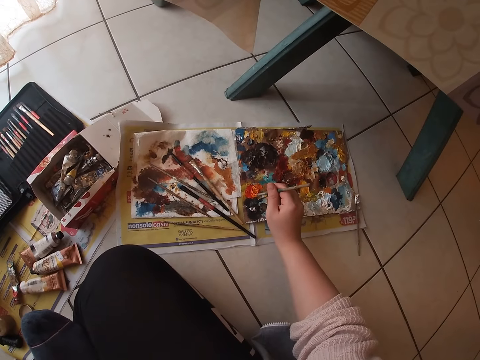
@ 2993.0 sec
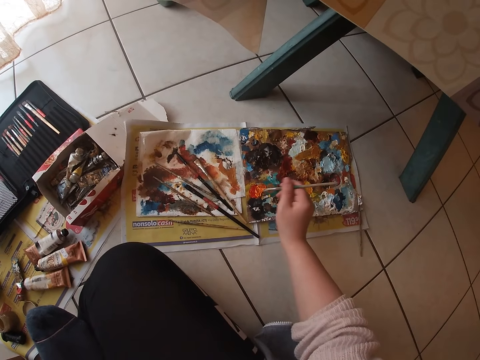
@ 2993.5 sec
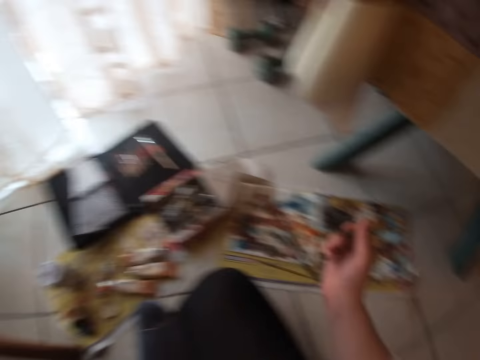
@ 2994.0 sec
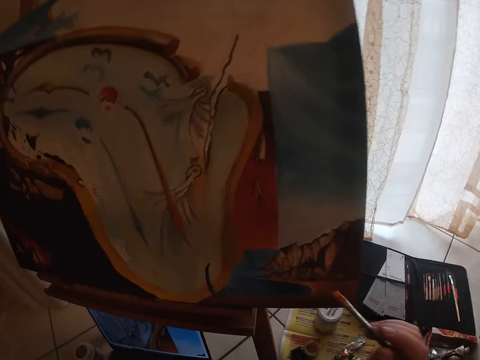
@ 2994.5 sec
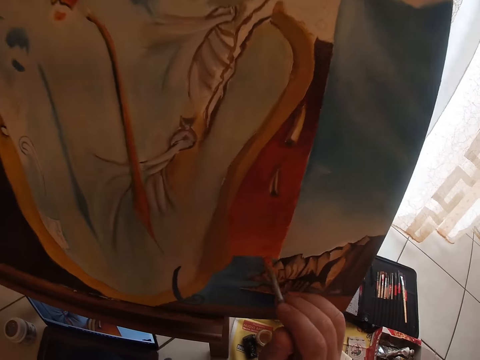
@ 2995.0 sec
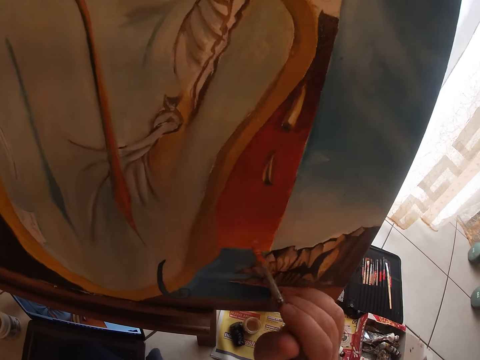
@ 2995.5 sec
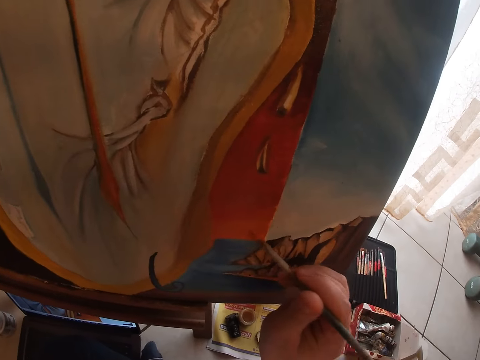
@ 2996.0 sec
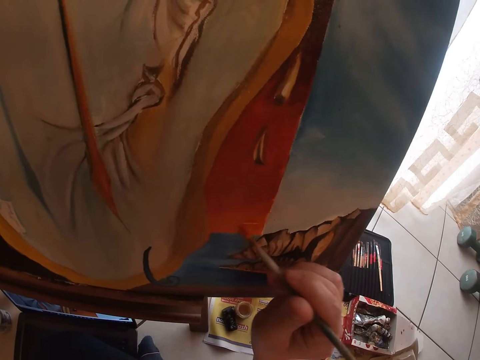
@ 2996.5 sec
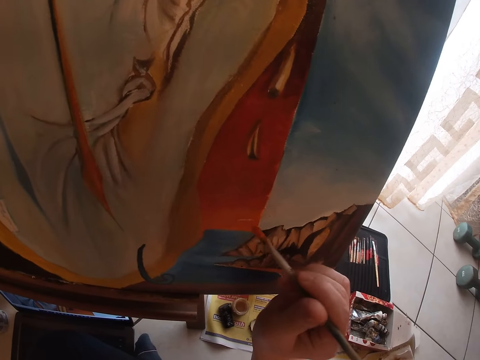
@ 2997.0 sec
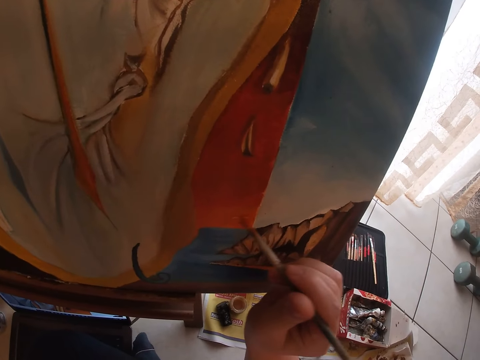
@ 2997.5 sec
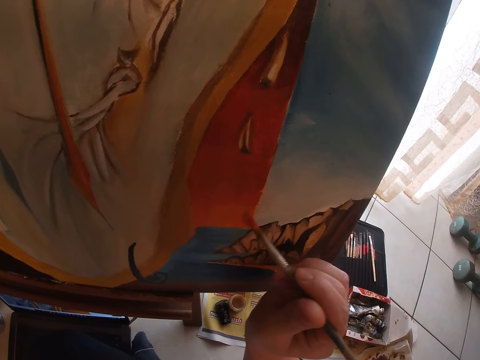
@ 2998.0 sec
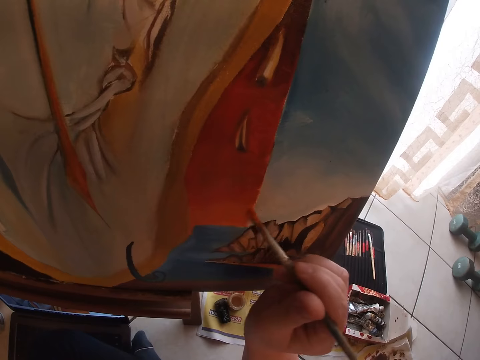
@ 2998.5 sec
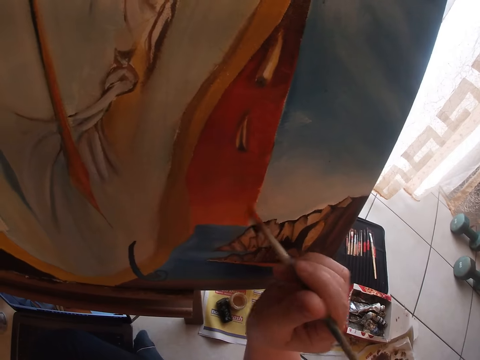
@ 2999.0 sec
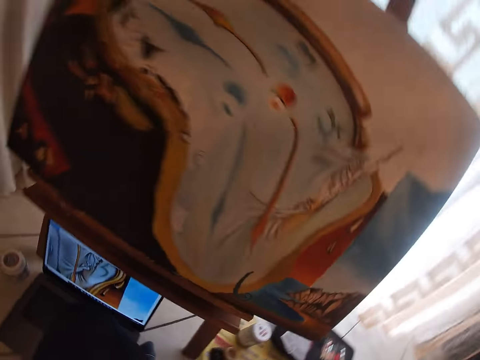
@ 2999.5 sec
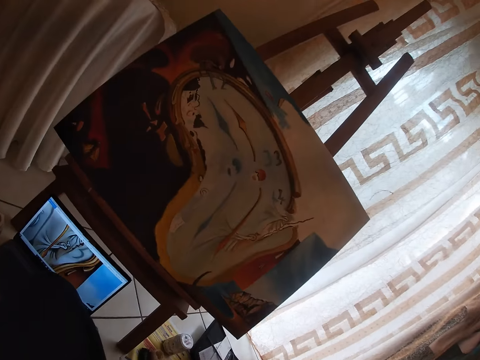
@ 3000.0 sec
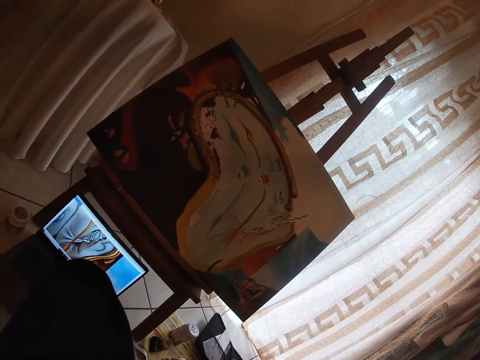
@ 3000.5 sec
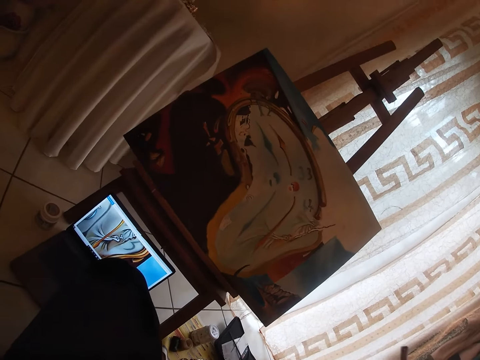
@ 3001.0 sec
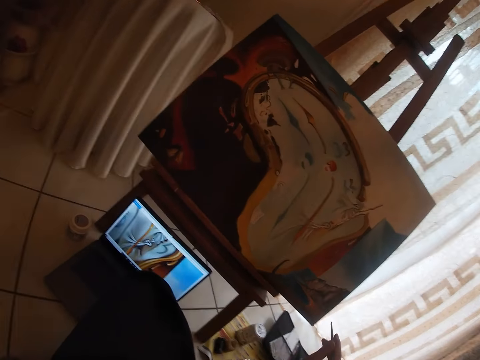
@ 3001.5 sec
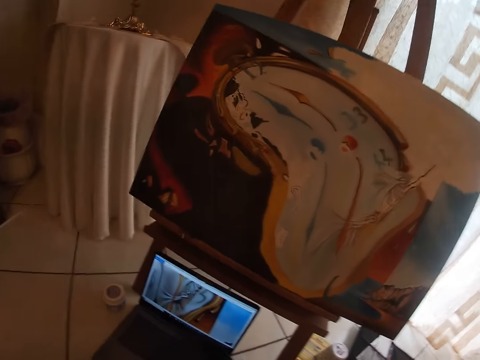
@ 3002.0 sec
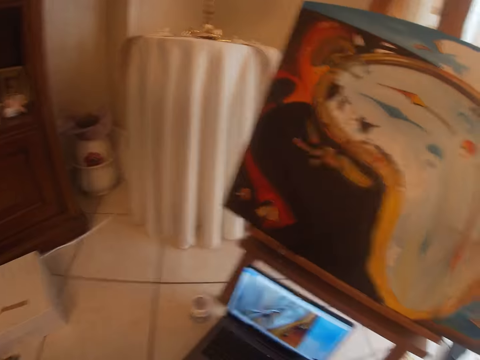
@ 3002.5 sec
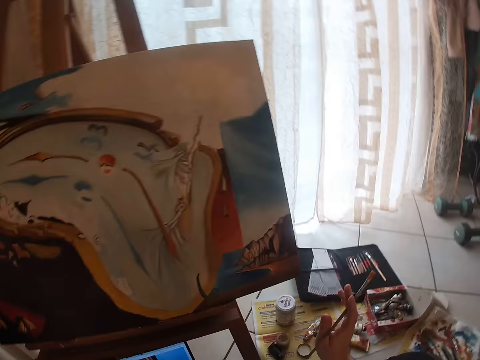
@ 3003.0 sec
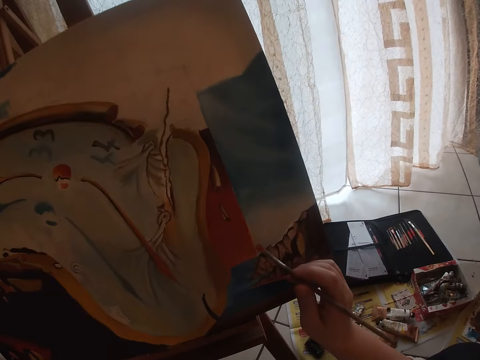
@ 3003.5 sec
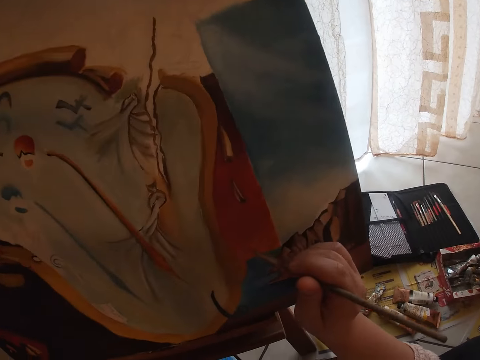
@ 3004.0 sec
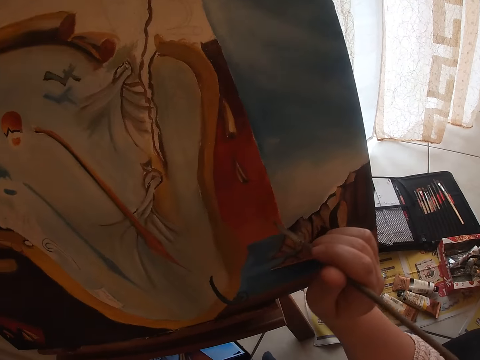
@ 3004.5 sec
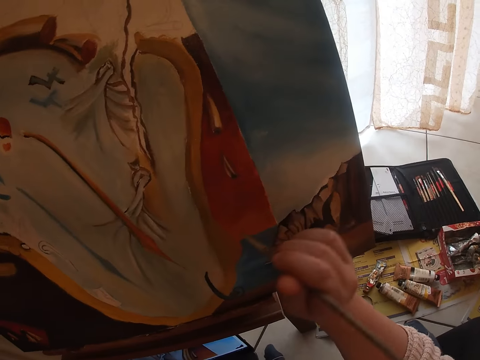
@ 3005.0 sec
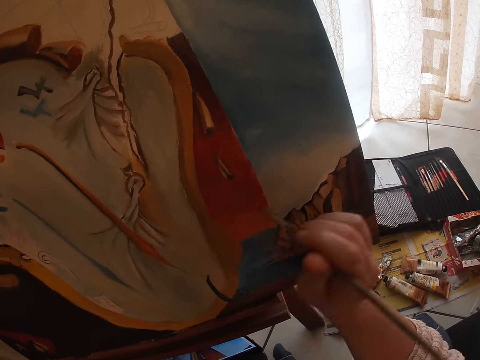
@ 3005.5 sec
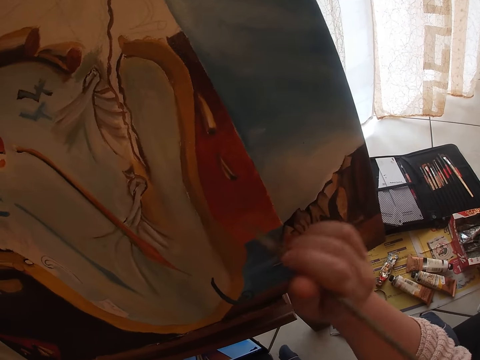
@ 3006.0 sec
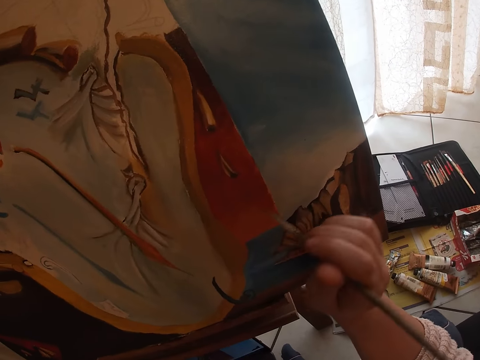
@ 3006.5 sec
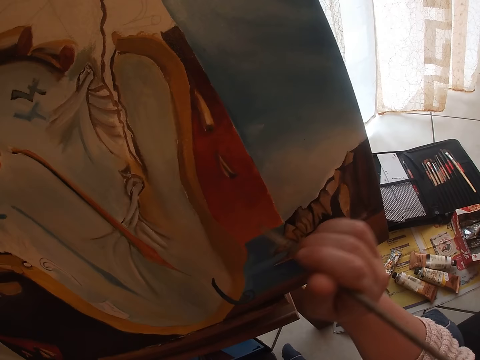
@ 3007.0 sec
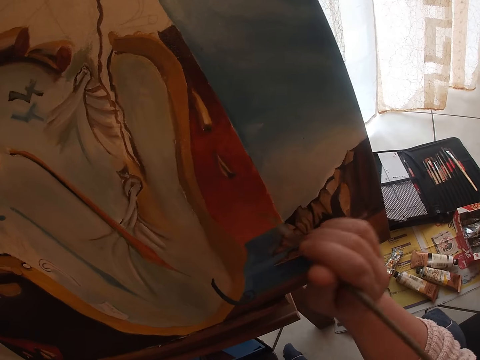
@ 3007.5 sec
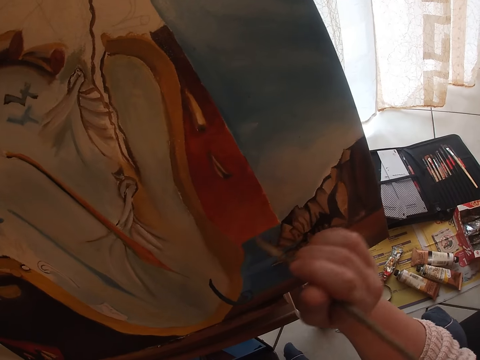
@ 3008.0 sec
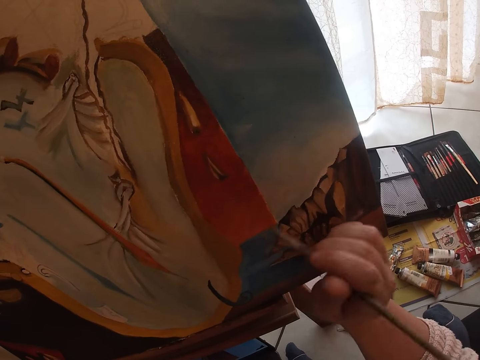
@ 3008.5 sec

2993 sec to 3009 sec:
The camera wearer scoops paint from a paint palette with a paint brush. He touches the paint on the palette with the brown brush. He paints a canvas with the brown brush in his right hand. He looks around a room. He holds the brown brush with his right hand. He paints the canvas with the brown brush in his right hand.

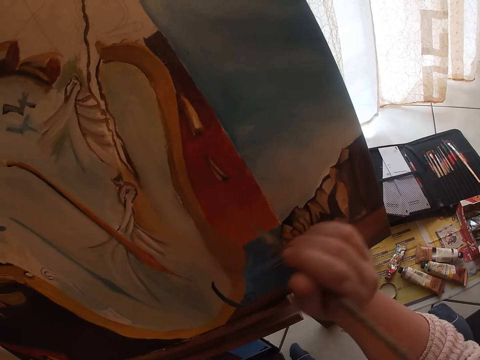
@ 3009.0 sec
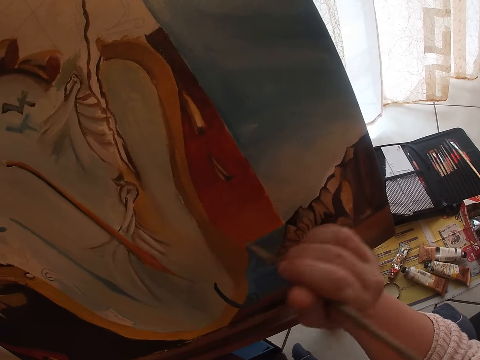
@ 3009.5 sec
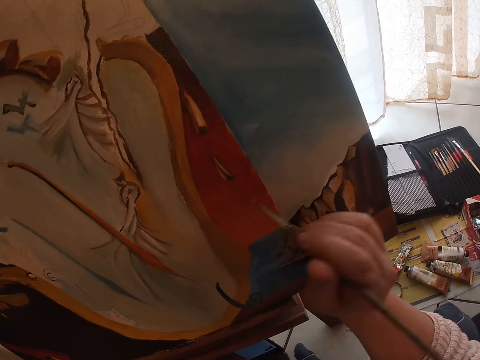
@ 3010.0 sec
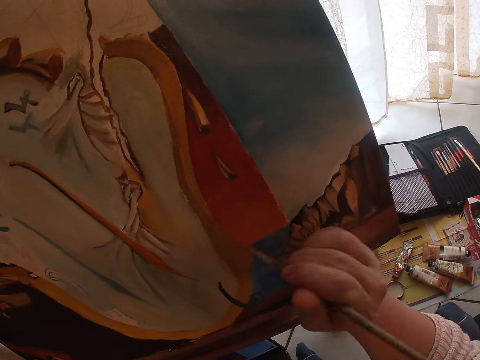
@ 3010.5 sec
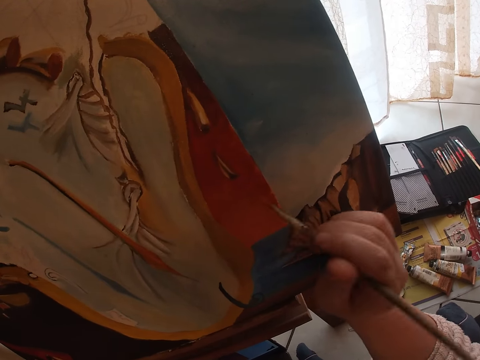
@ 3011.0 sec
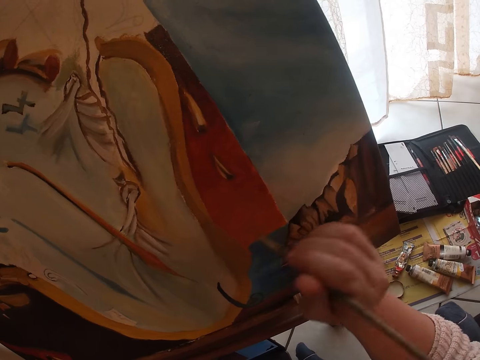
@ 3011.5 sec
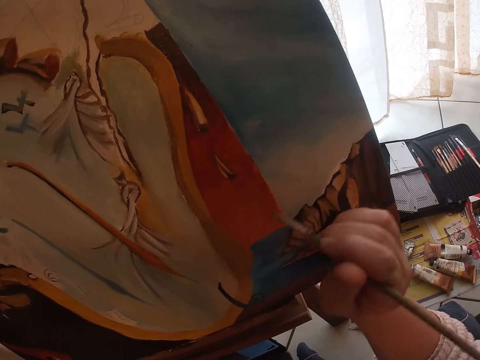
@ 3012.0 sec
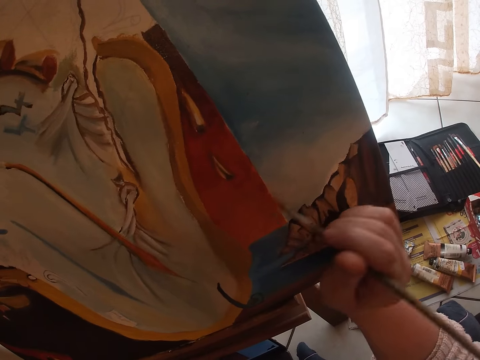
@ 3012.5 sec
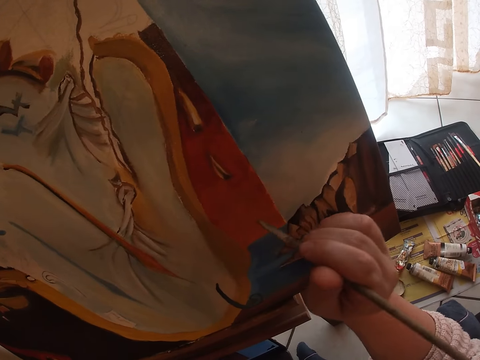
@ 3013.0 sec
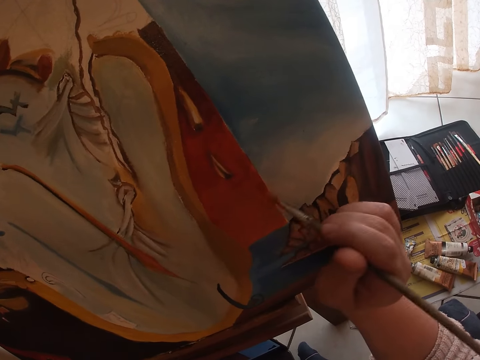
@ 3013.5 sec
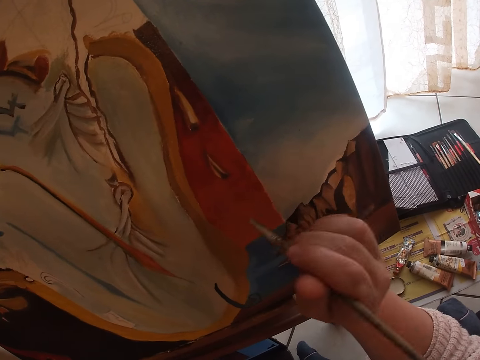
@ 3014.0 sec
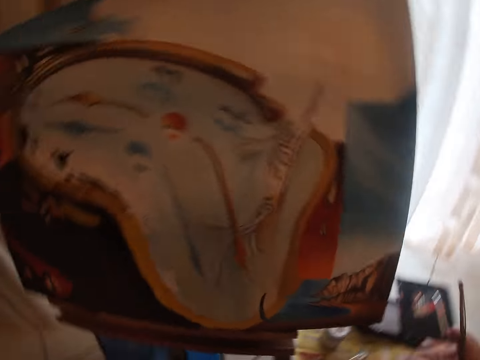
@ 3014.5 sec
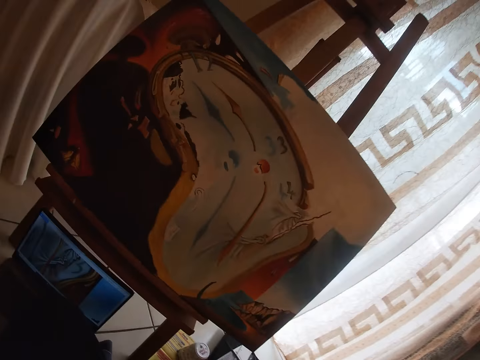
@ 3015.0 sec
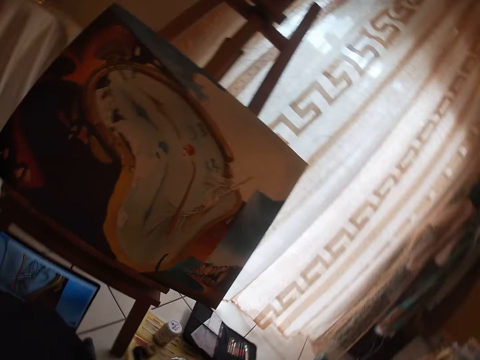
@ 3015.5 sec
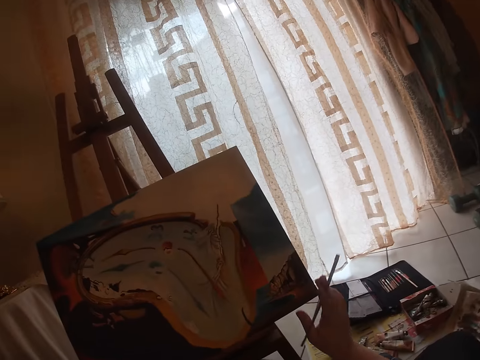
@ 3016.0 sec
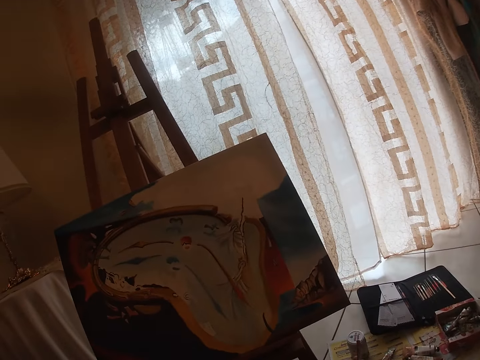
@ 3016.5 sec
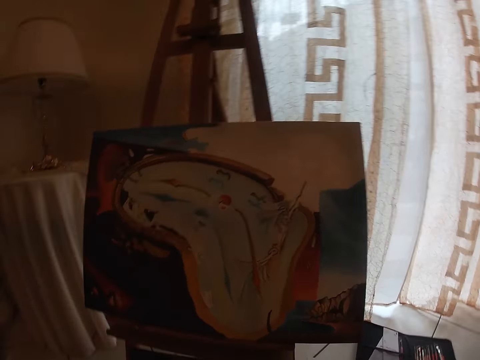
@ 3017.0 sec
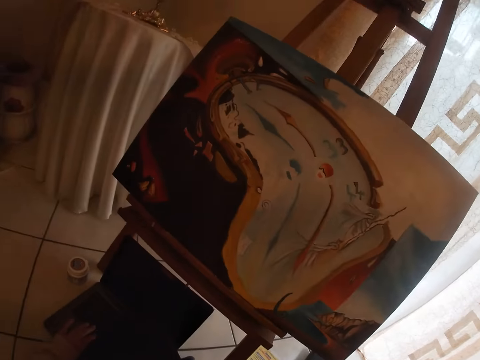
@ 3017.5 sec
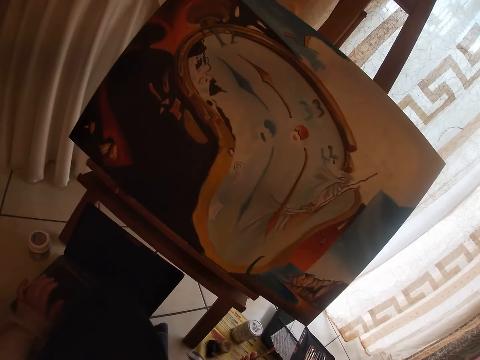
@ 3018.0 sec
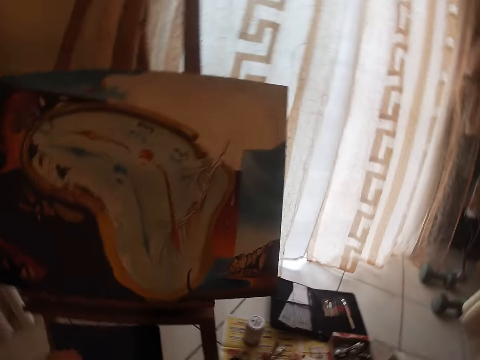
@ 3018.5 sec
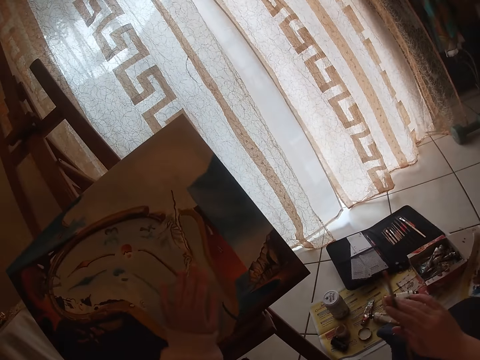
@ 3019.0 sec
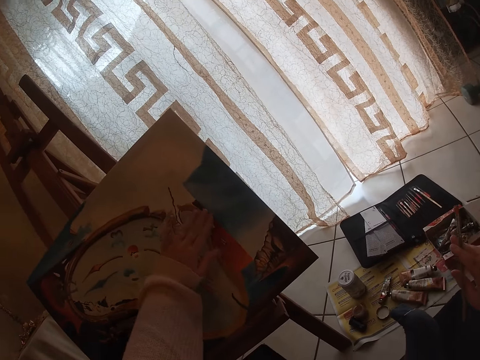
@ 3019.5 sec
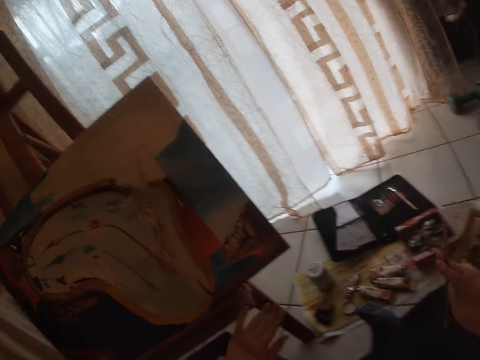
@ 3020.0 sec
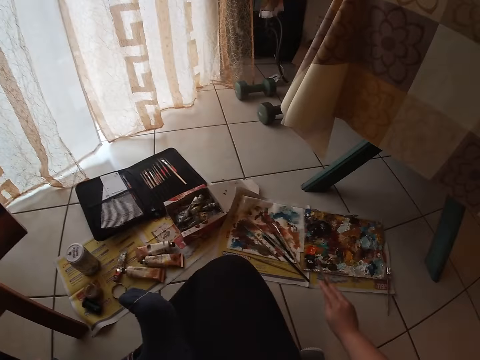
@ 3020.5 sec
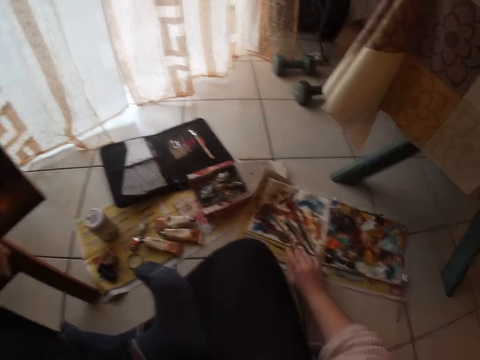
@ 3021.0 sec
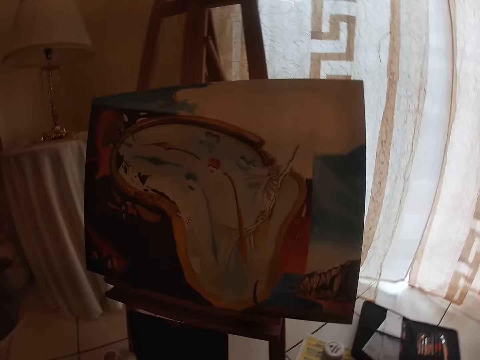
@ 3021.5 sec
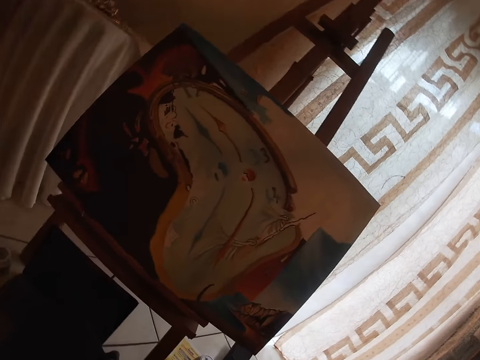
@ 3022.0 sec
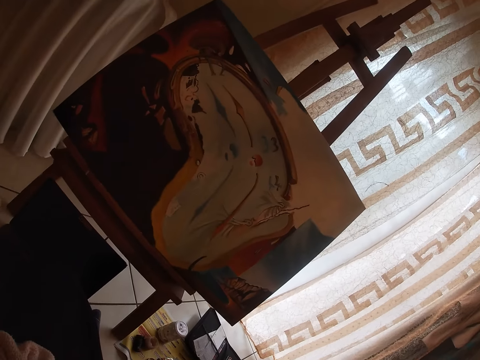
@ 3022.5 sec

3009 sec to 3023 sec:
The camera wearer looks around a room. They hold the brown brush with his right hand. They touch the painting with her left hand. They rub the canvas with a hand. They drop the brown brush in her right hand on a piece of paper on the floor.
